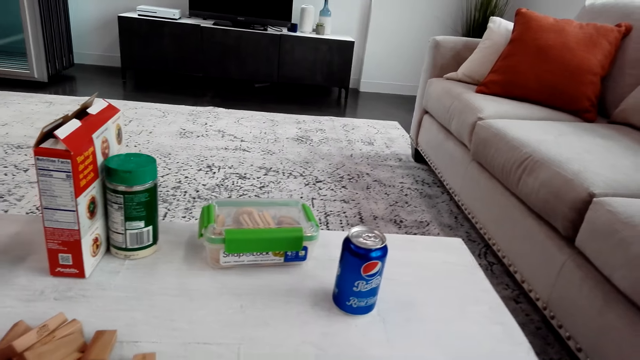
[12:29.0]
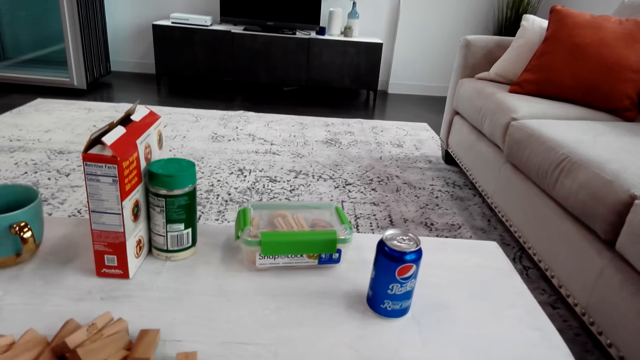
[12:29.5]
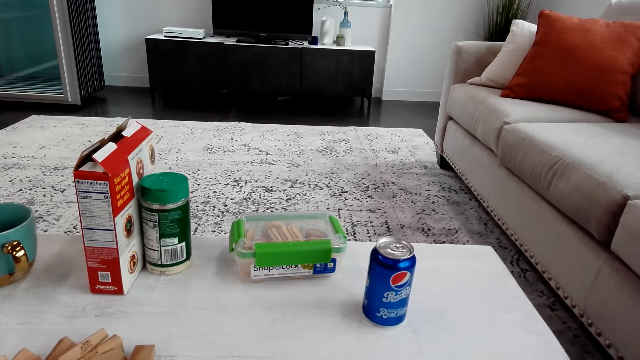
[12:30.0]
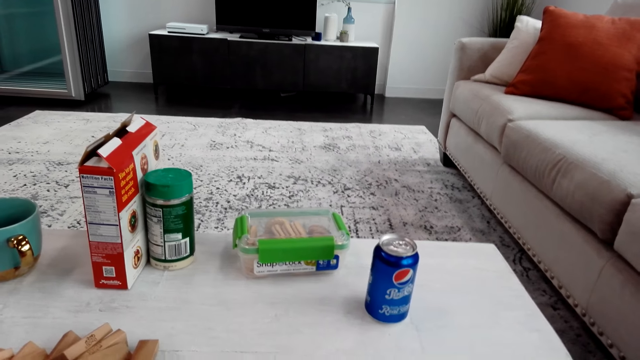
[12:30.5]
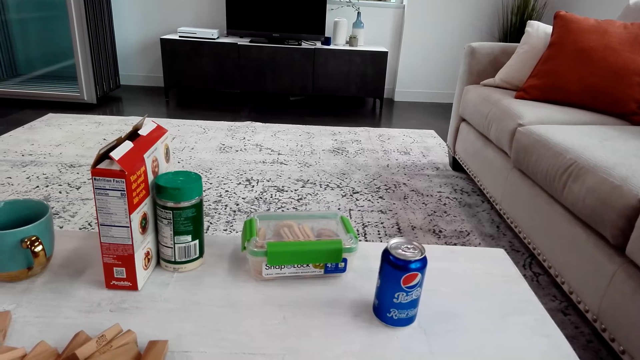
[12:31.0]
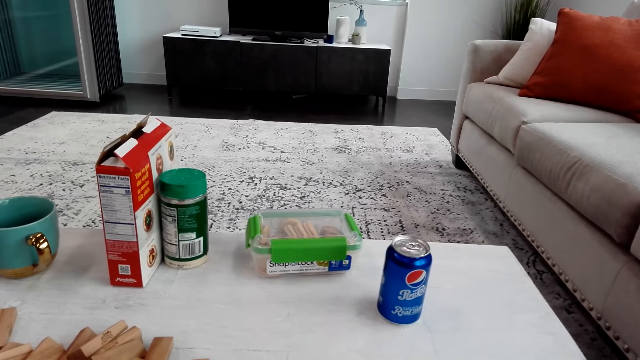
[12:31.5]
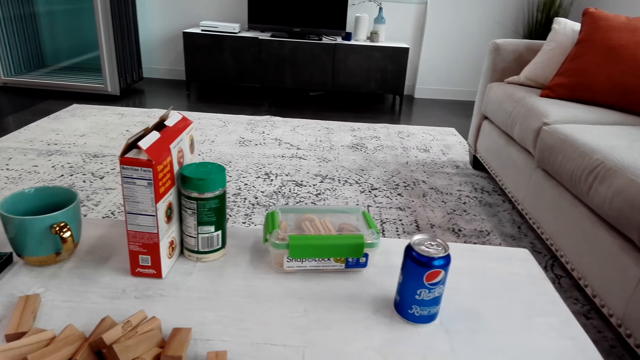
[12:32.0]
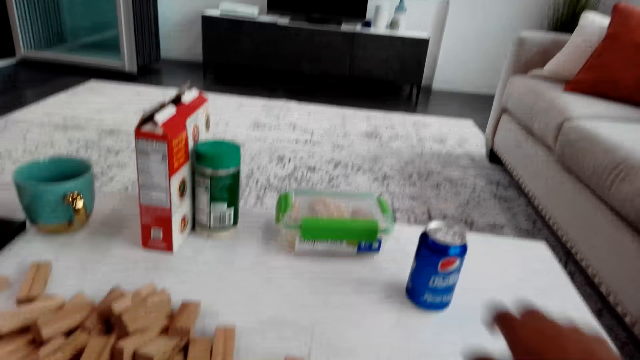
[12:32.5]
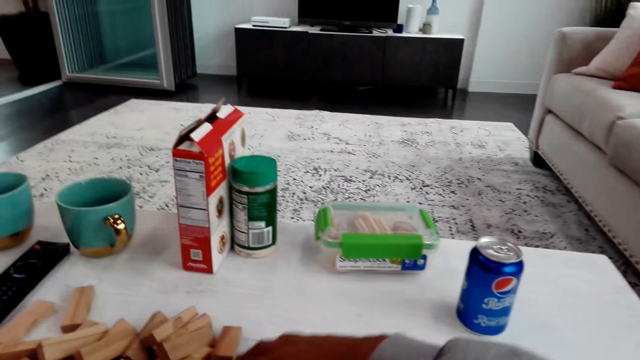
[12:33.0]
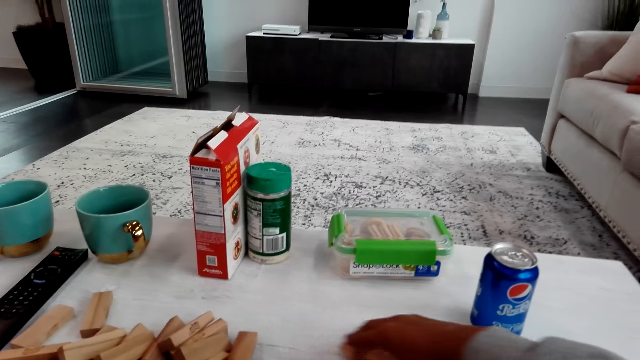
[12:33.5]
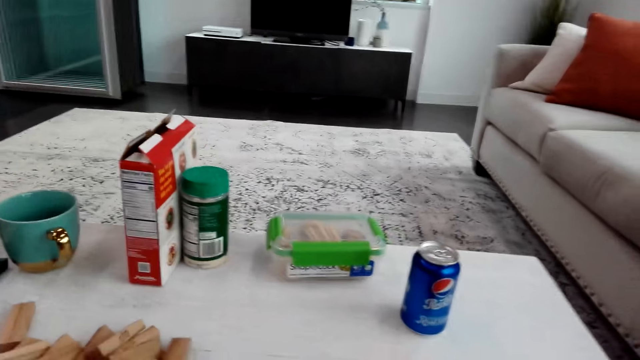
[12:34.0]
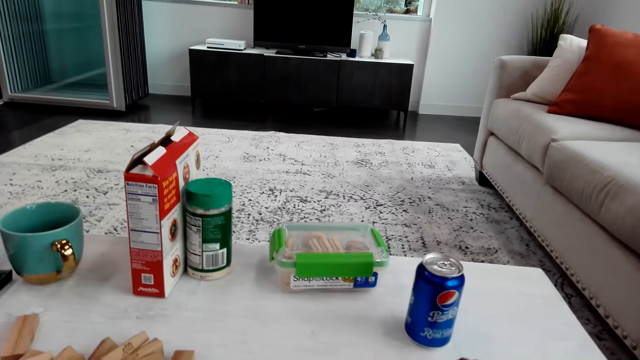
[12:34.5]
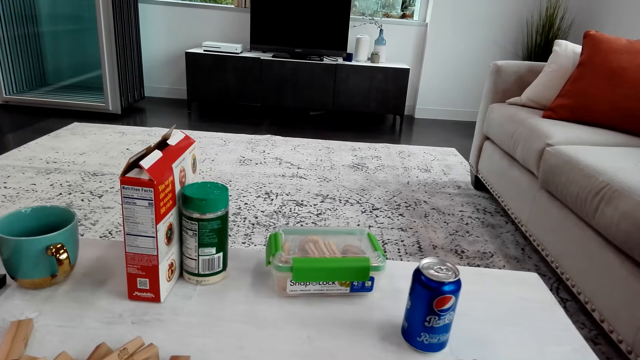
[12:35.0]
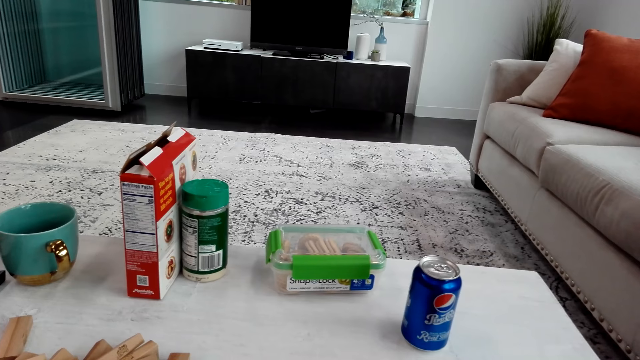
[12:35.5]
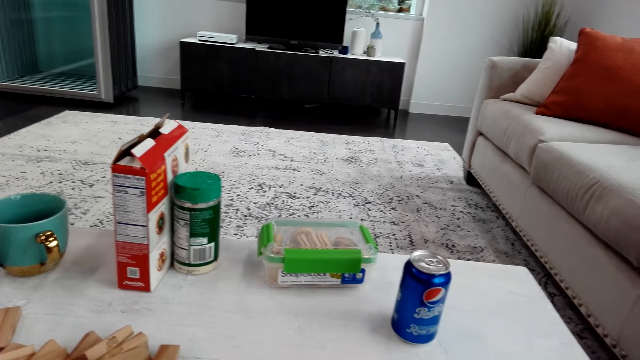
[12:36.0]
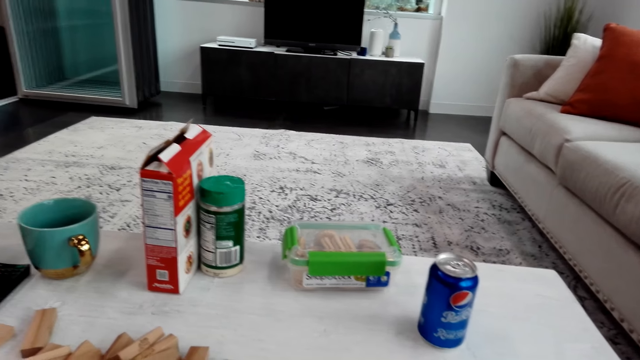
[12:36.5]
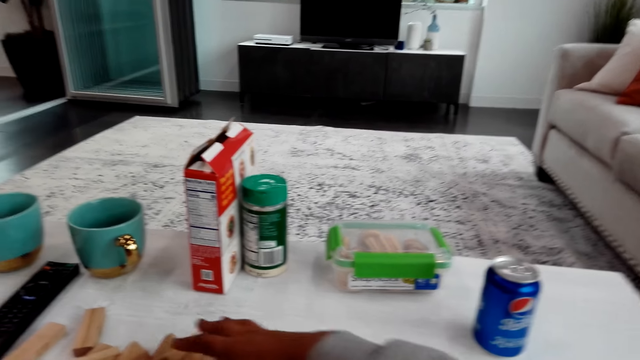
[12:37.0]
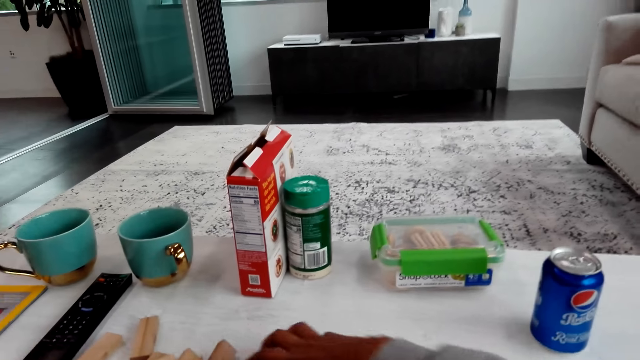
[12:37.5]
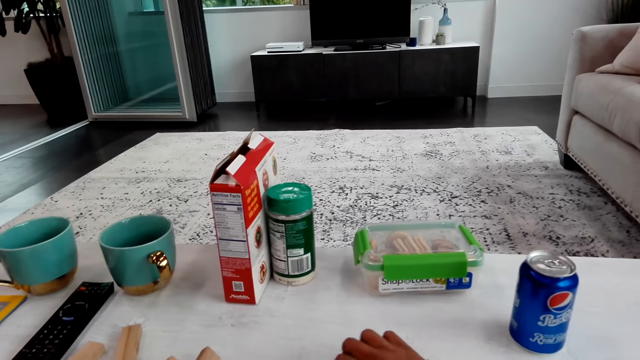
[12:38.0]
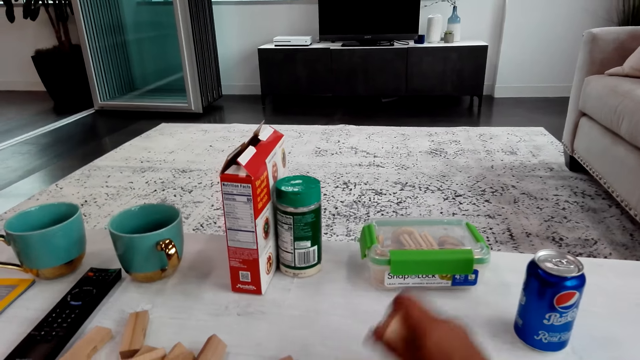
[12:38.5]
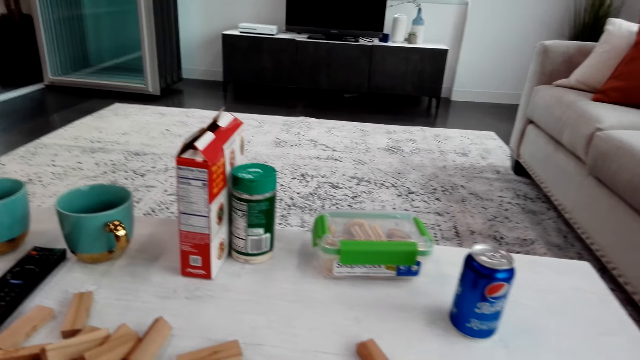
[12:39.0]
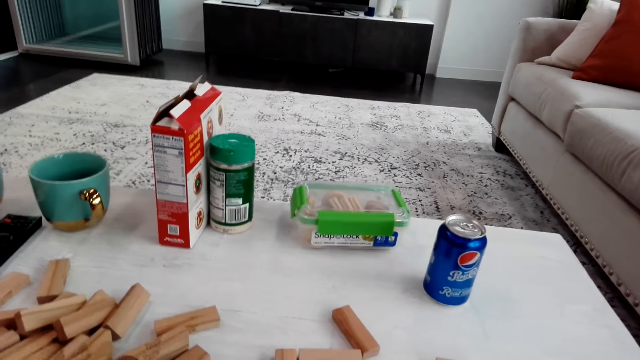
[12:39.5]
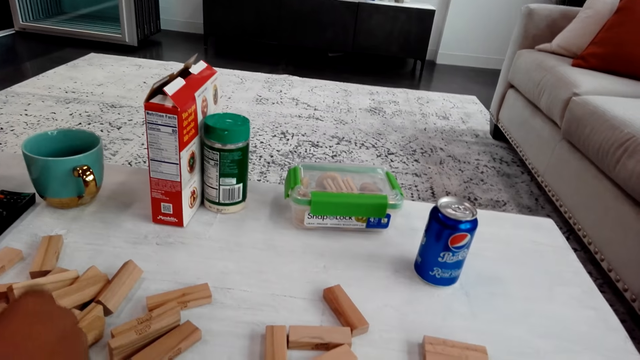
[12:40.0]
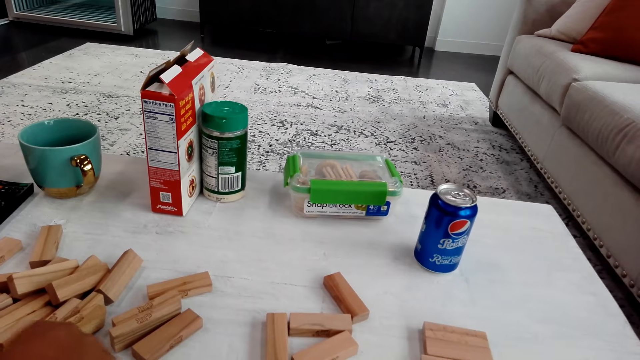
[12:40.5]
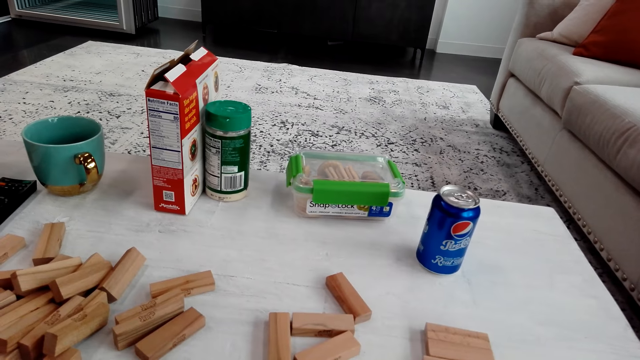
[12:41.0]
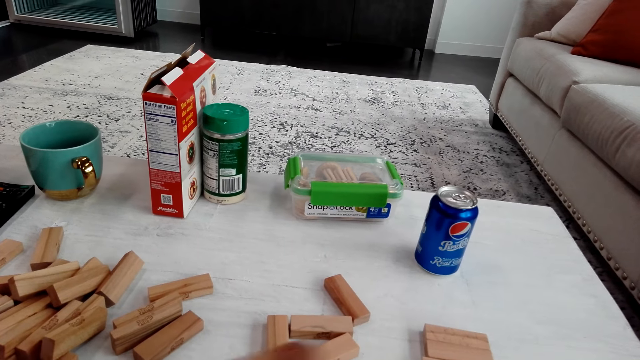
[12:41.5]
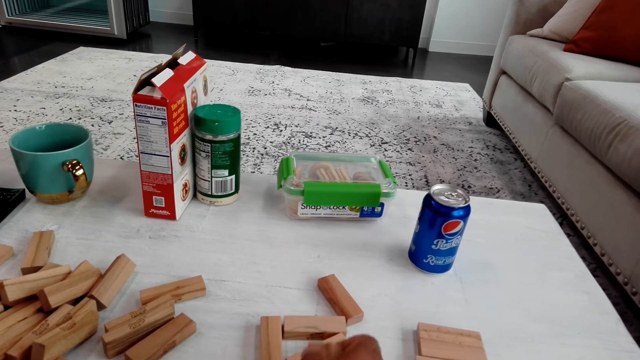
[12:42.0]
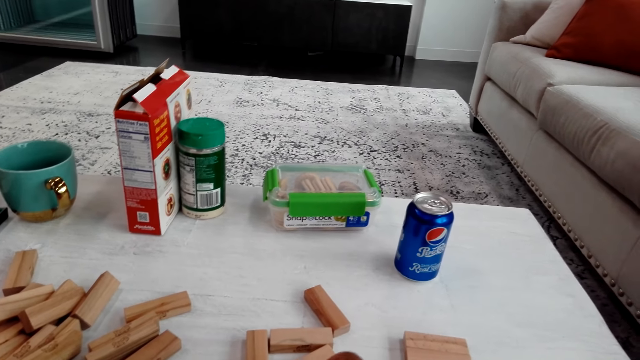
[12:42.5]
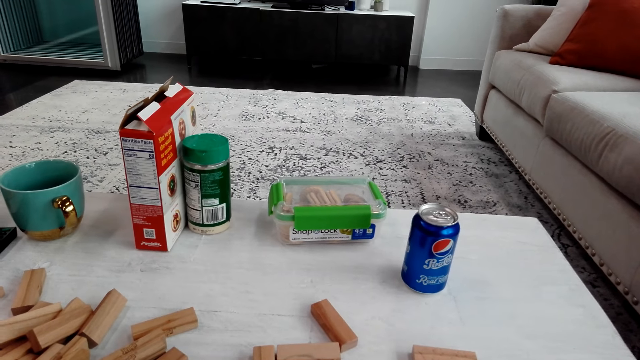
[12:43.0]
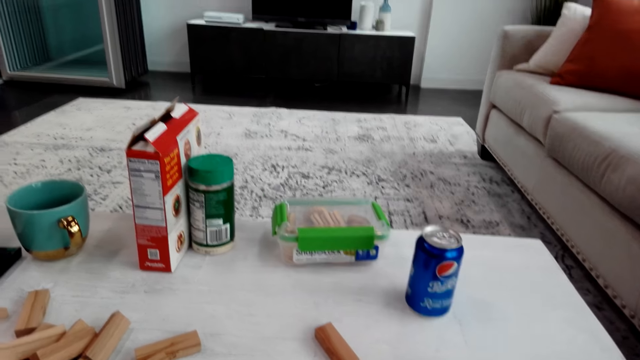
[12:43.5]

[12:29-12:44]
The camera wearer looks around. They play the trembling tower. They arrange the blocks. A person arranges the blocks.

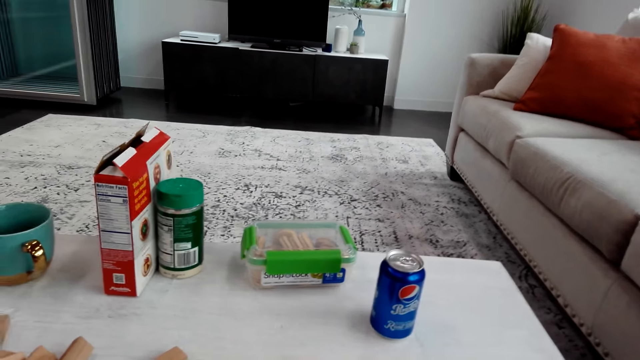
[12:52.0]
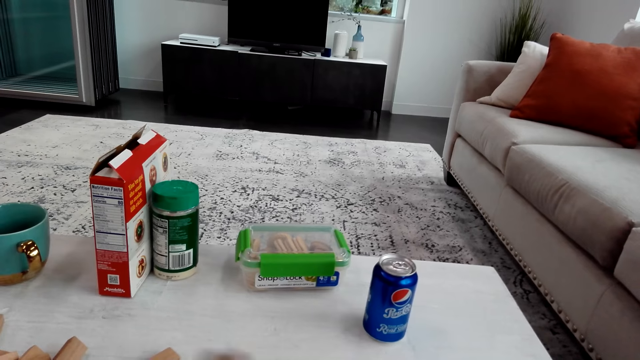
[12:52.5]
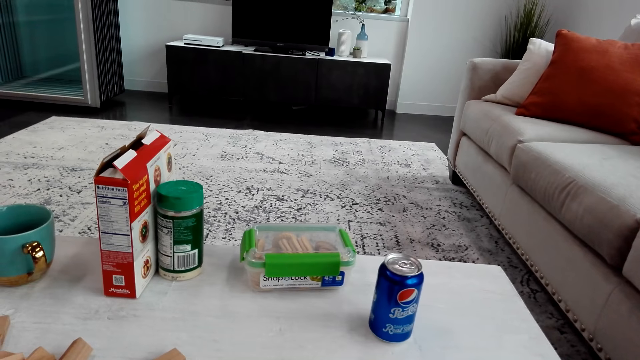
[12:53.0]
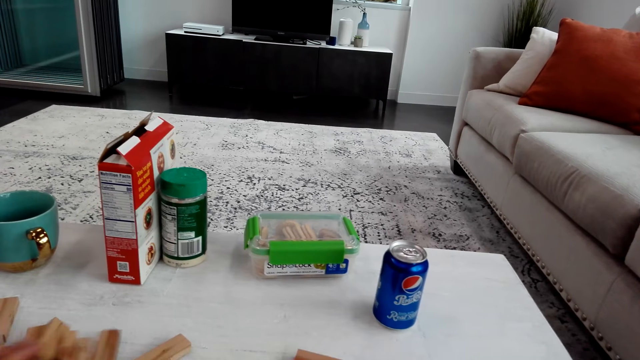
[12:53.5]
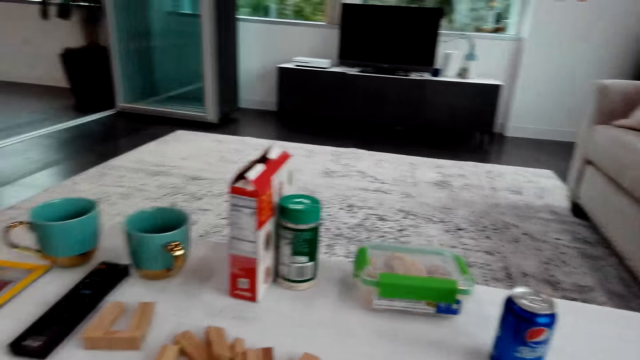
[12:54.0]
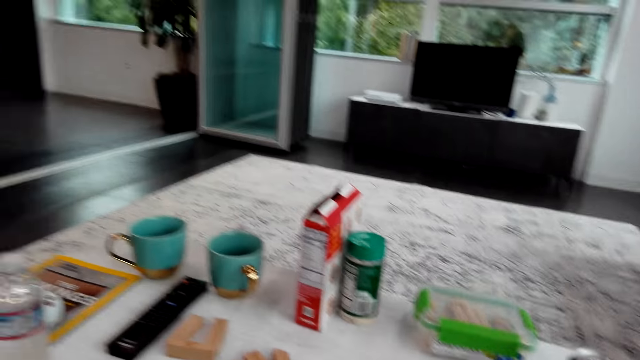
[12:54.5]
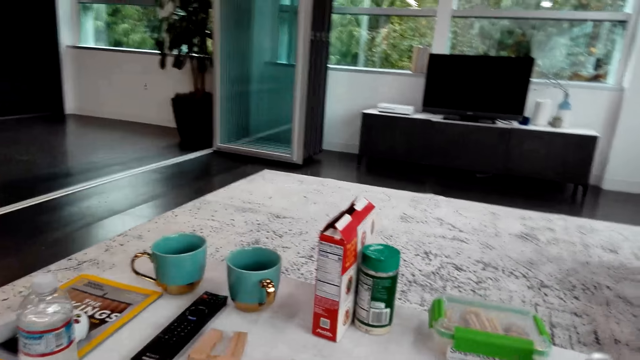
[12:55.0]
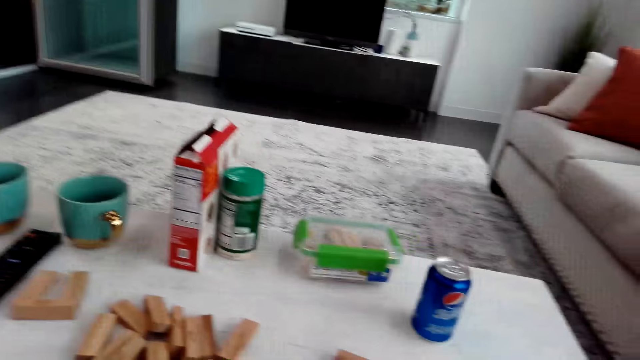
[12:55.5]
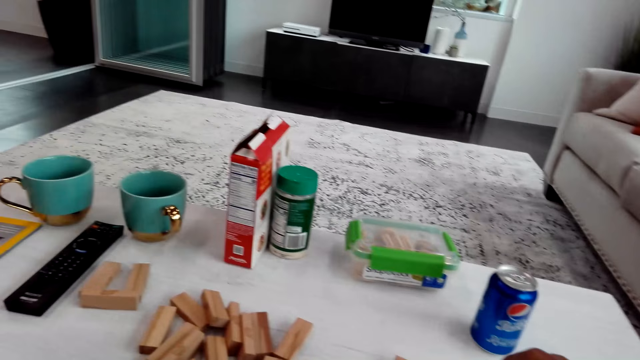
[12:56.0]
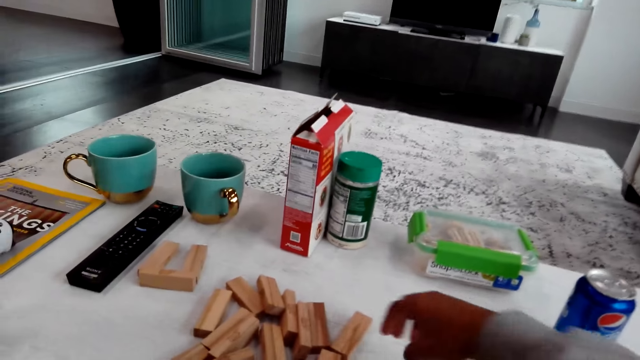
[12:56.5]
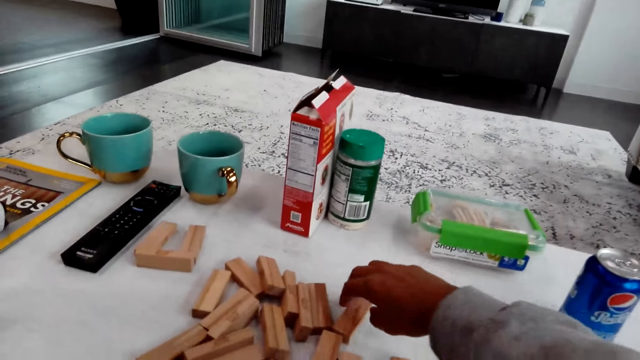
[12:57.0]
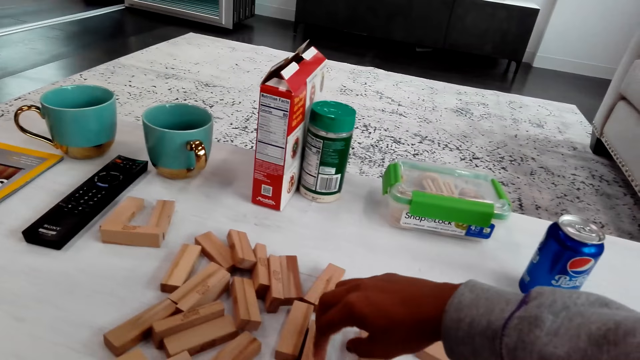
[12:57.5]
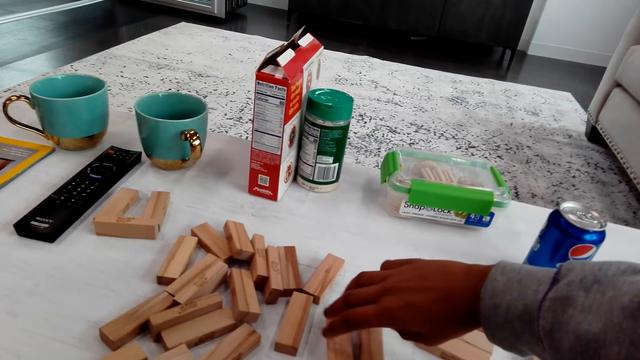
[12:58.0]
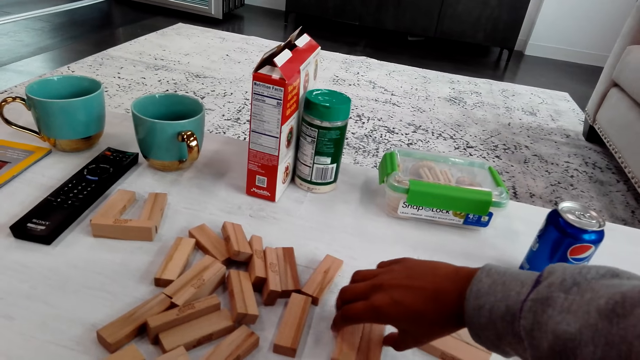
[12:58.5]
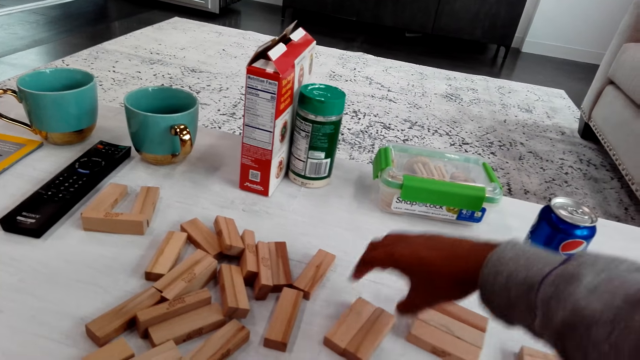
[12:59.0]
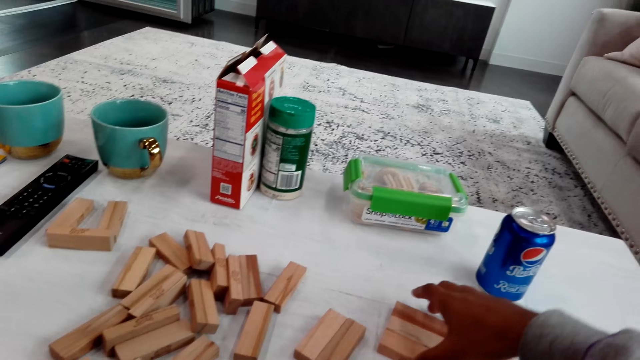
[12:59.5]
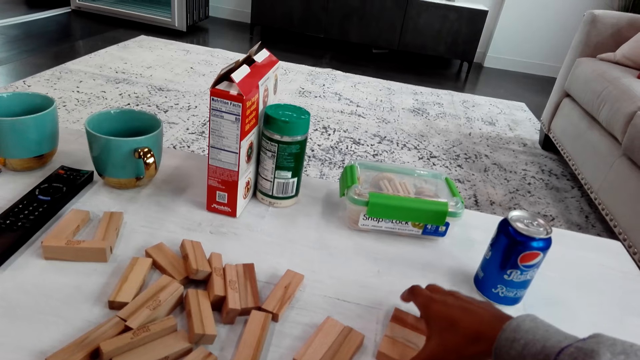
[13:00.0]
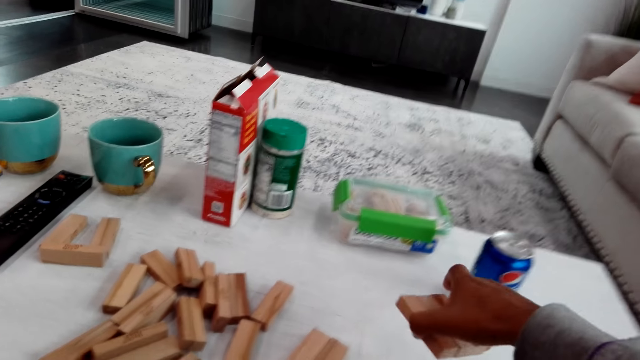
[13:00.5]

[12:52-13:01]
A man pushes the blocks towards the camera wearer. The camera wearer talks with the man. They look around. They talk with the man. They play the trembling tower.
